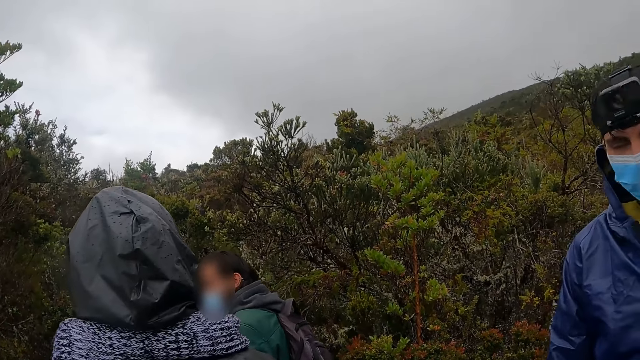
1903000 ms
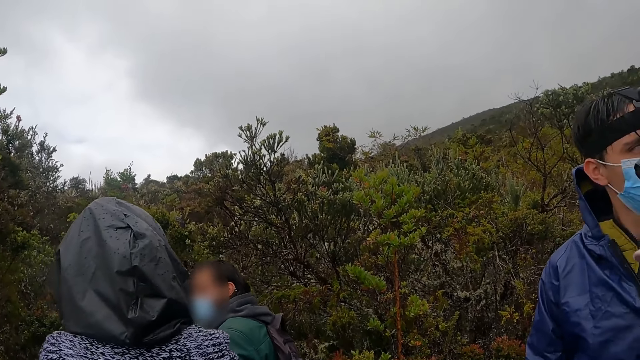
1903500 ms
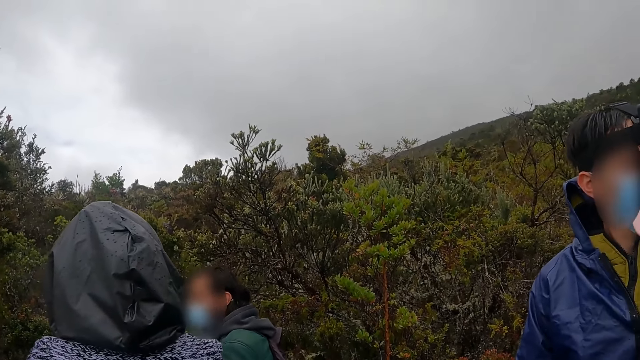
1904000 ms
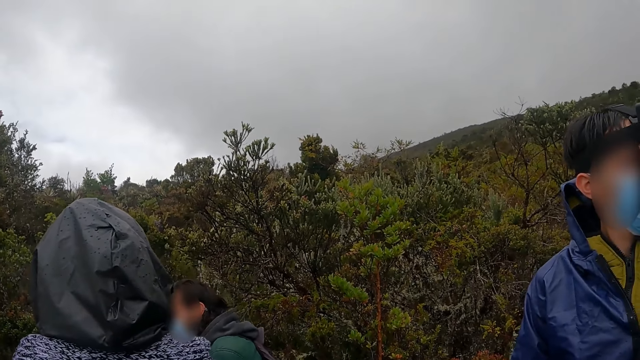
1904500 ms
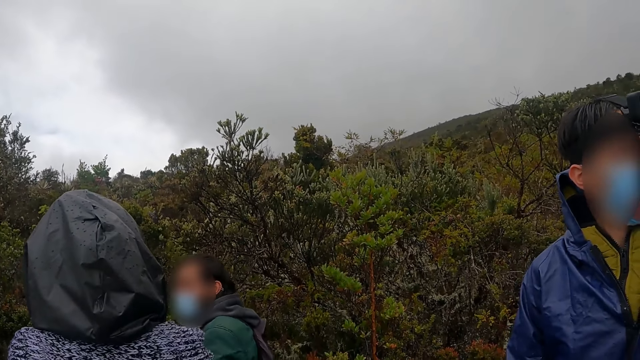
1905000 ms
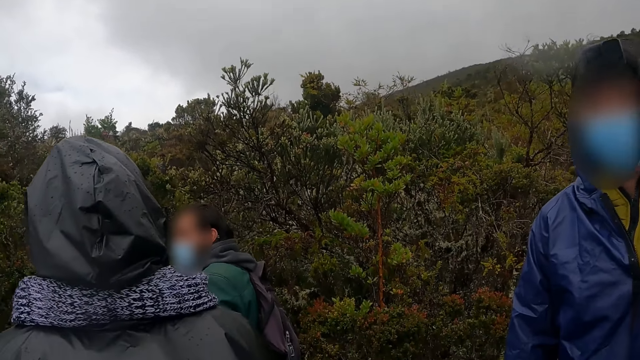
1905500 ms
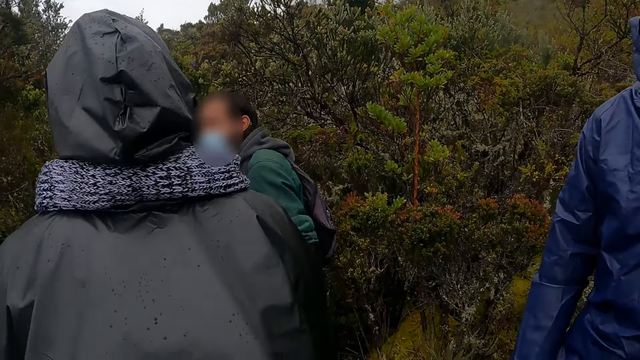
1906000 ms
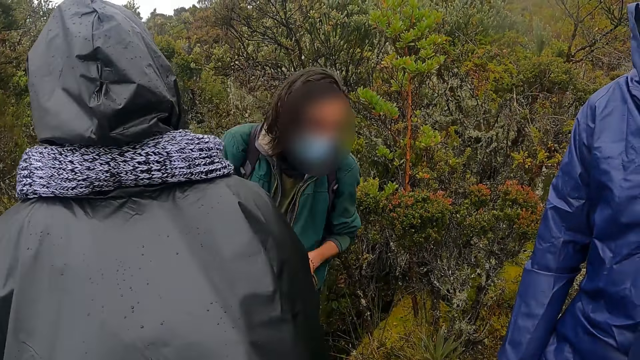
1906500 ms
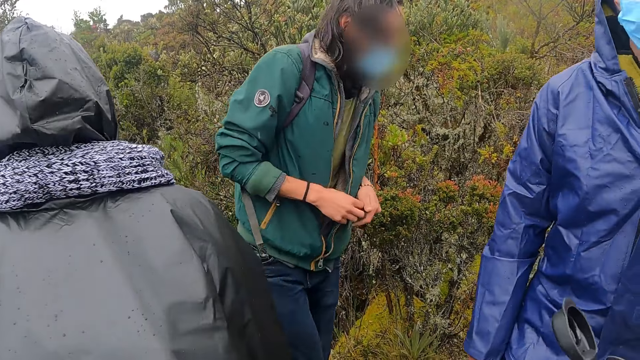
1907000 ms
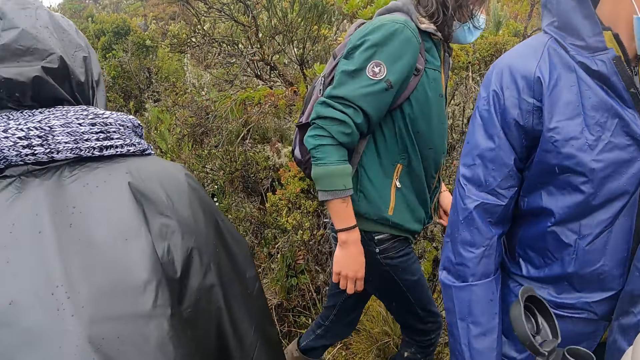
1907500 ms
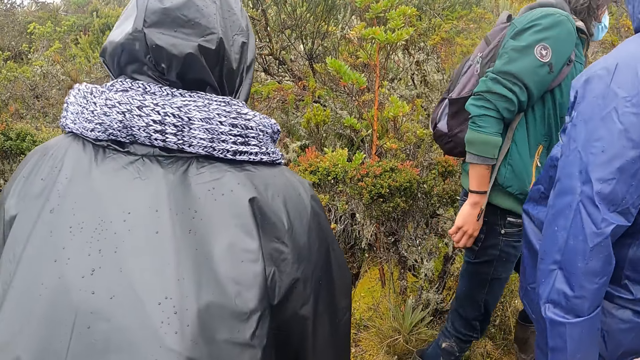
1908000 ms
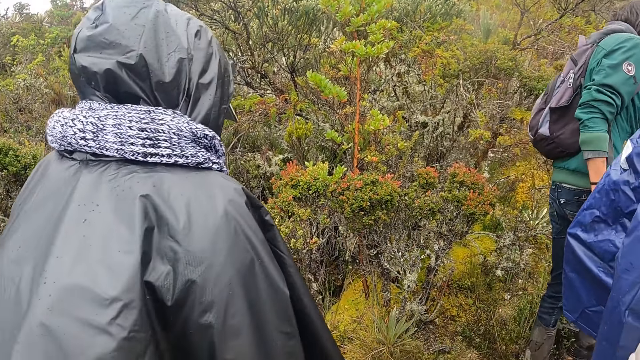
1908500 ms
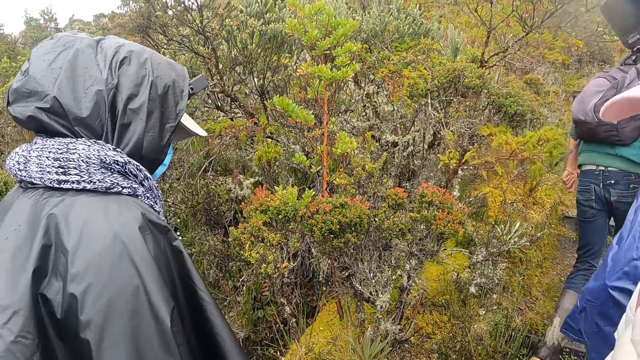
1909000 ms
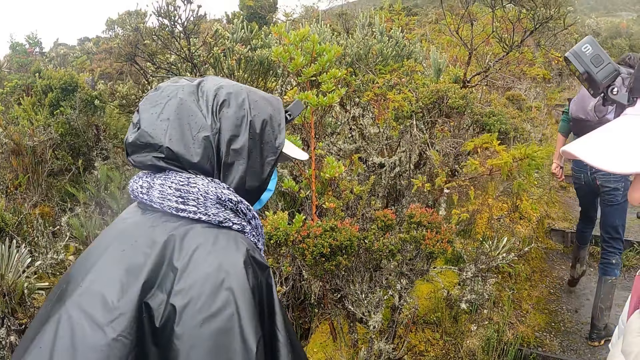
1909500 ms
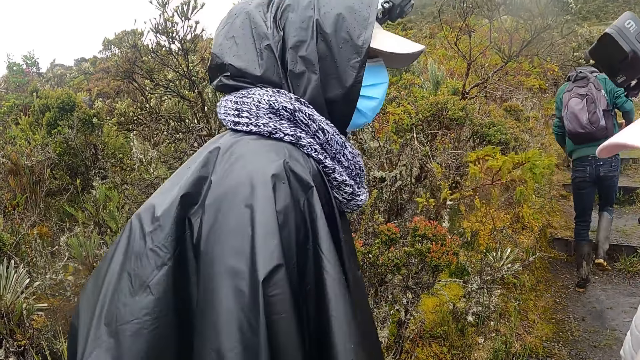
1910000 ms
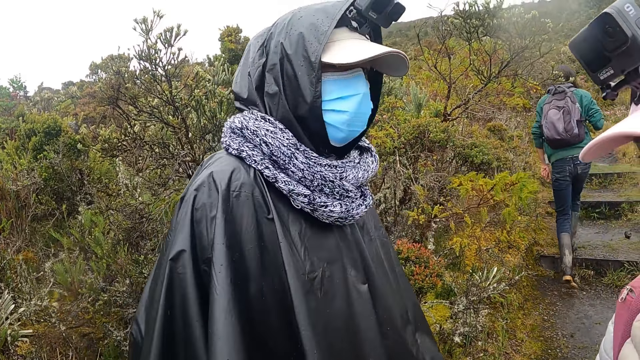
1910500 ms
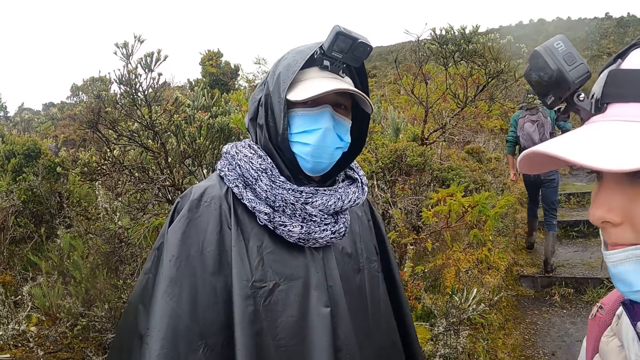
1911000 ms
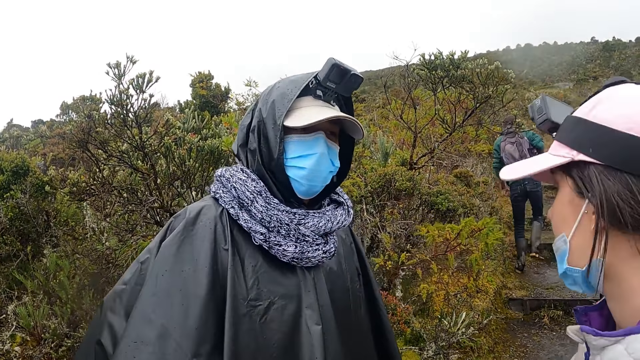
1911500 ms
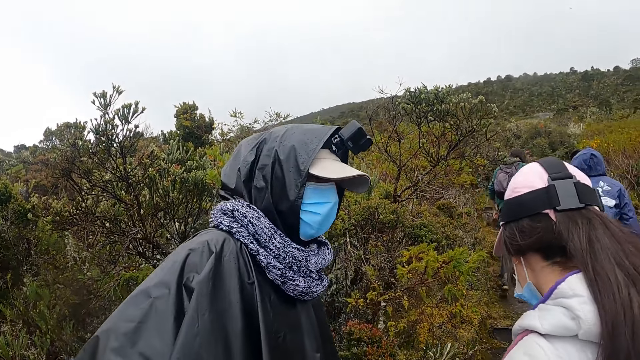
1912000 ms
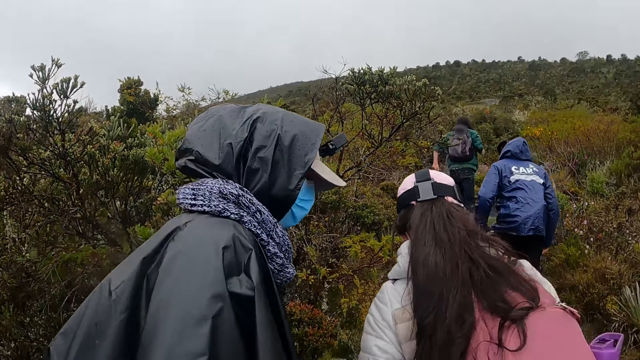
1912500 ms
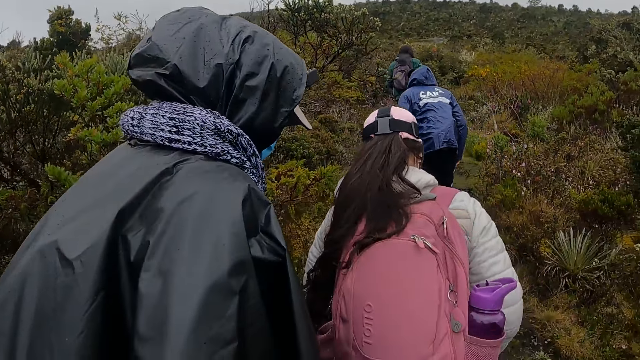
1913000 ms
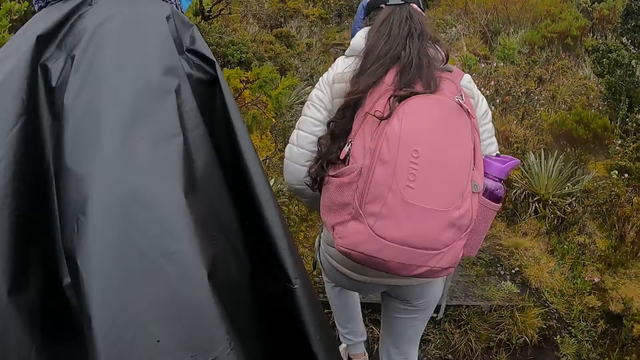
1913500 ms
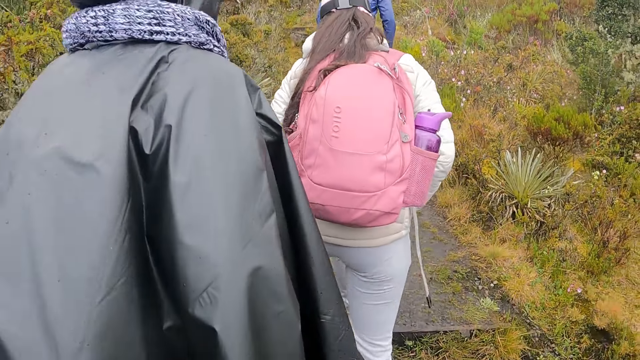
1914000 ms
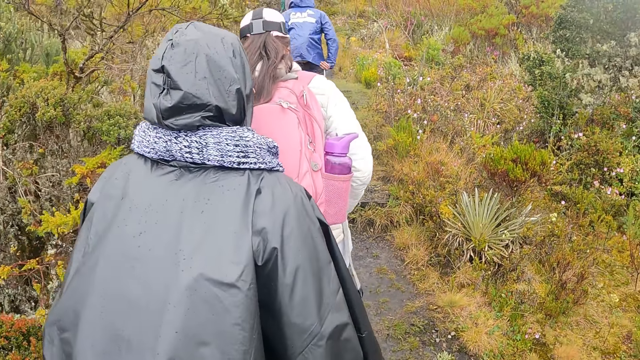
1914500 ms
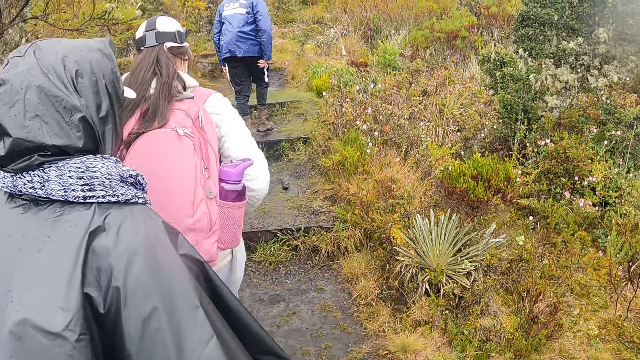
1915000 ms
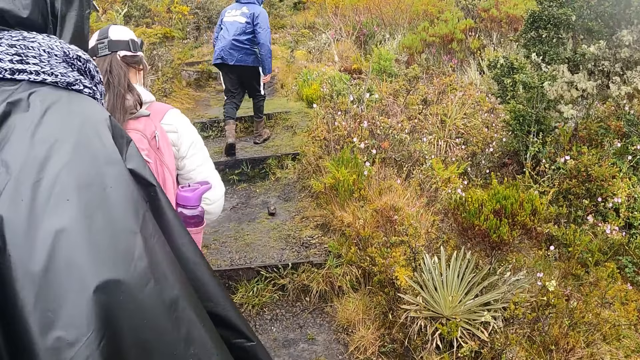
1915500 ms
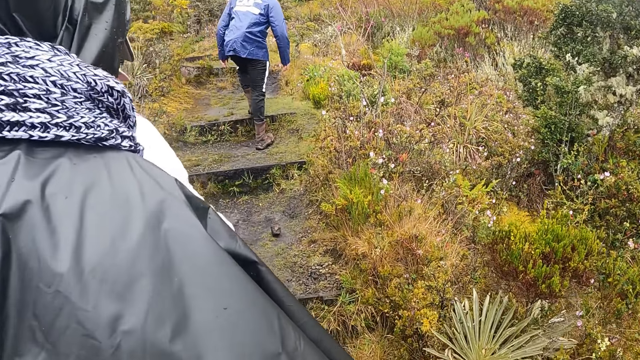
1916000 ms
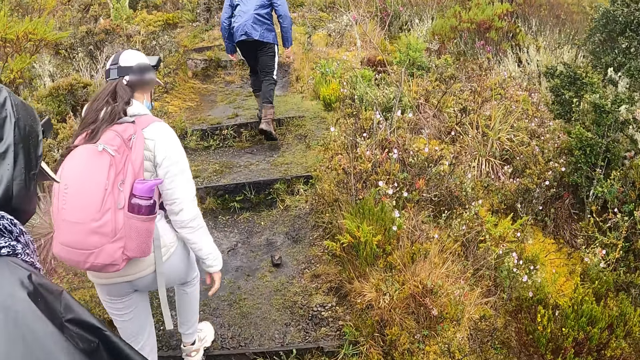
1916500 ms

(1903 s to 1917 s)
The camera wearer looks around. A person walks away. A man interacts with the camera wearer. Another person looks behind. The camera wearer walks up a hill with a group of people.

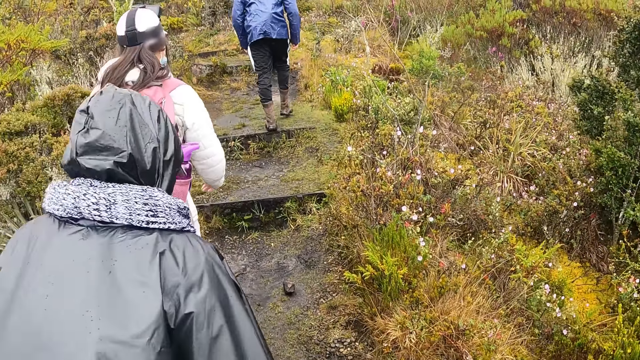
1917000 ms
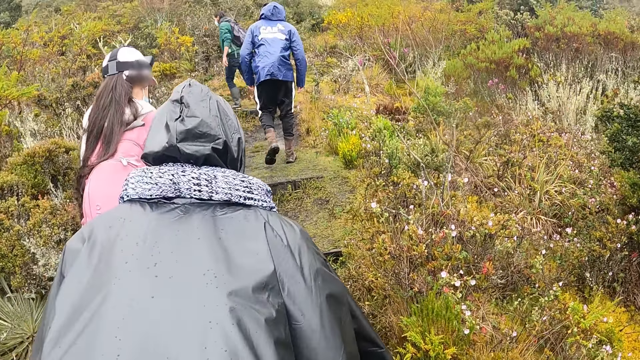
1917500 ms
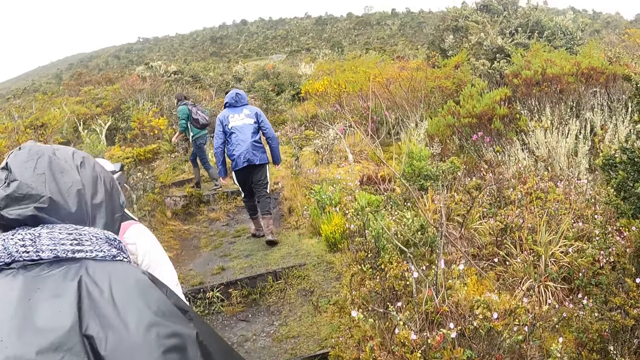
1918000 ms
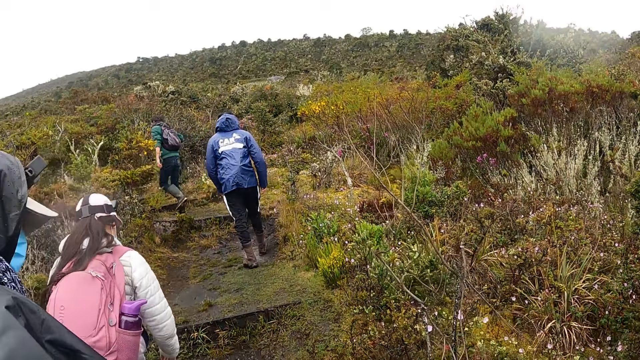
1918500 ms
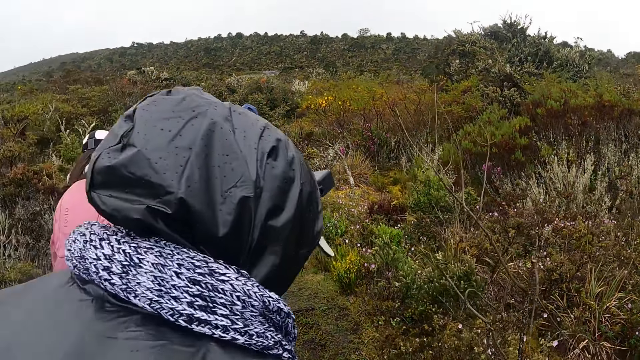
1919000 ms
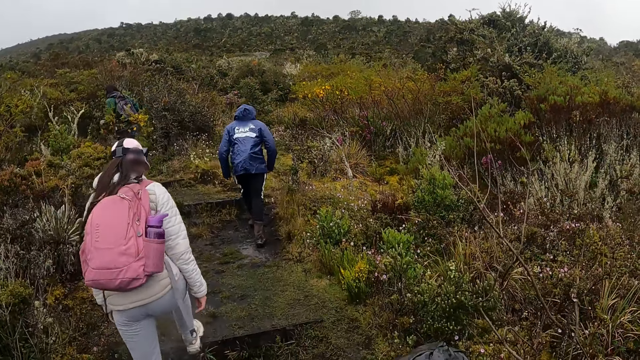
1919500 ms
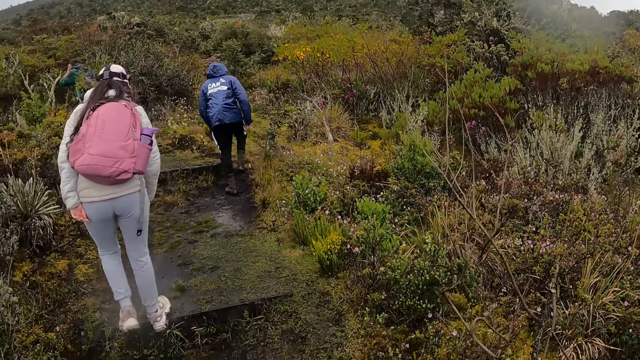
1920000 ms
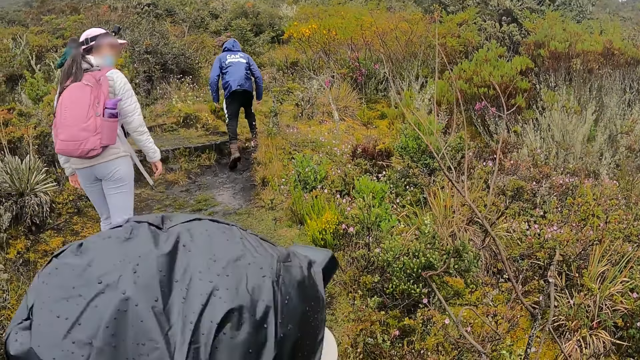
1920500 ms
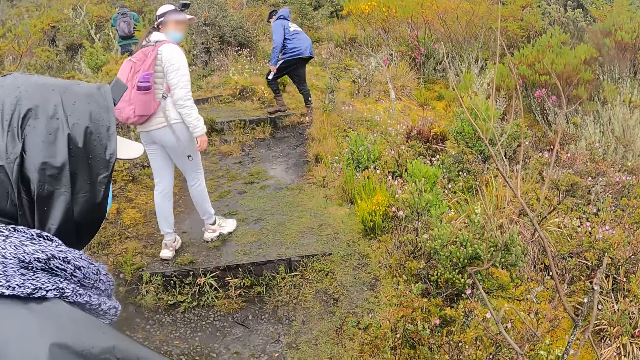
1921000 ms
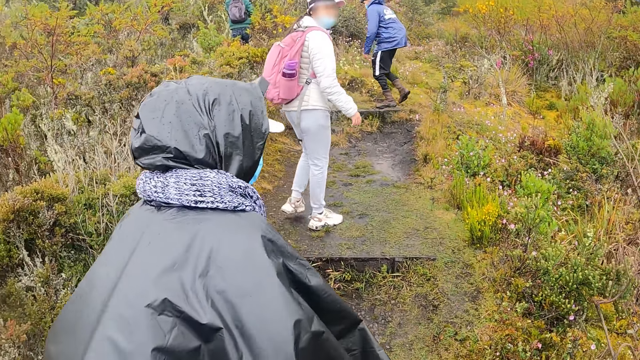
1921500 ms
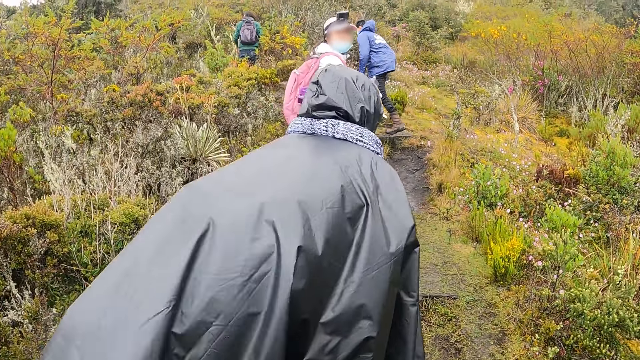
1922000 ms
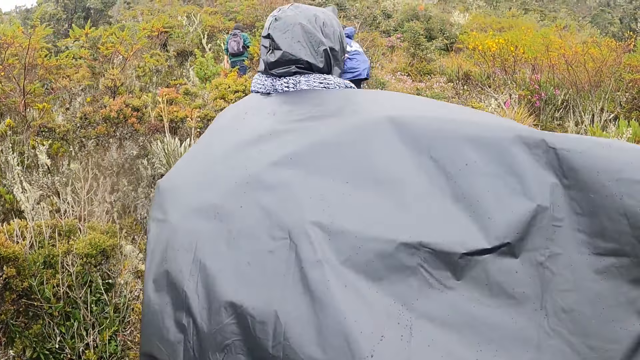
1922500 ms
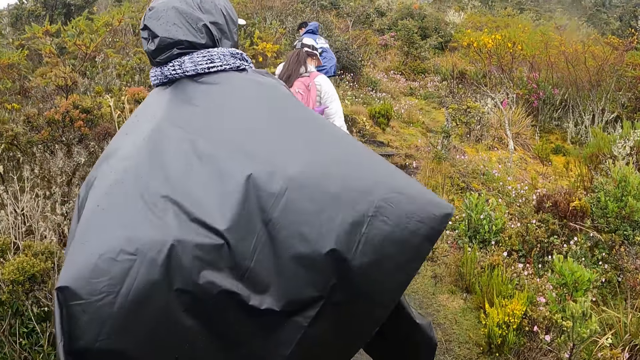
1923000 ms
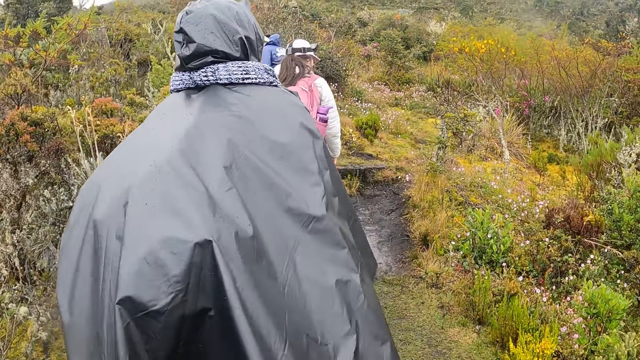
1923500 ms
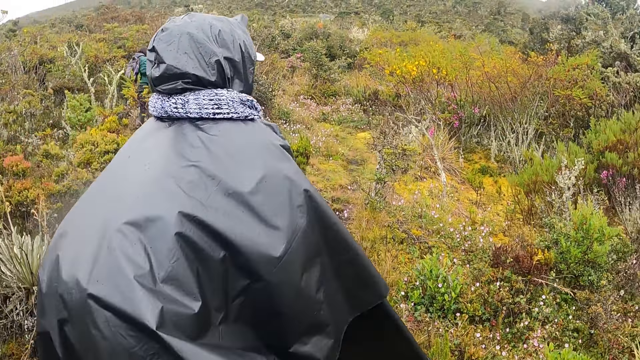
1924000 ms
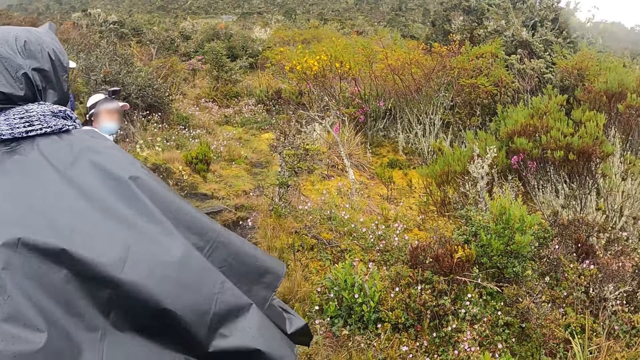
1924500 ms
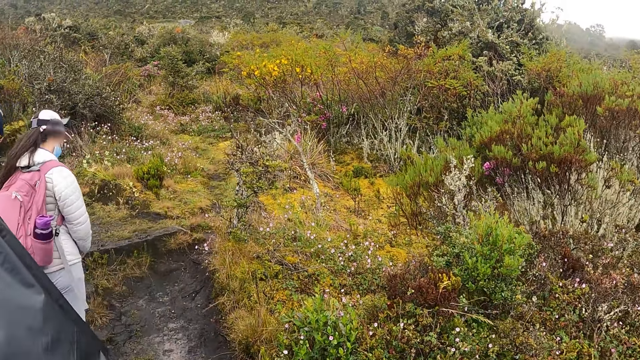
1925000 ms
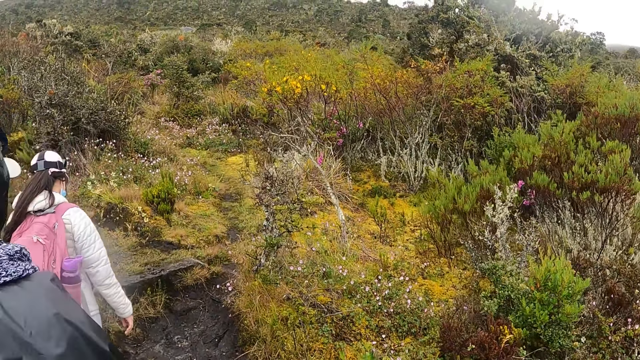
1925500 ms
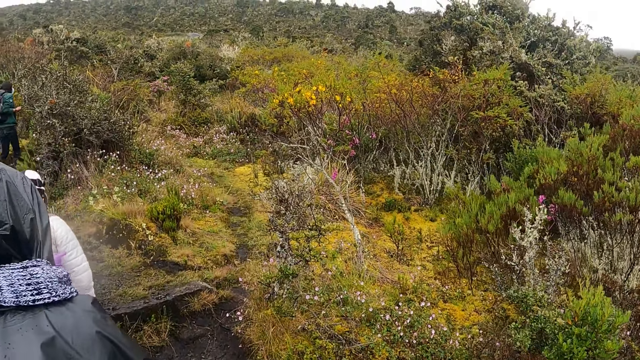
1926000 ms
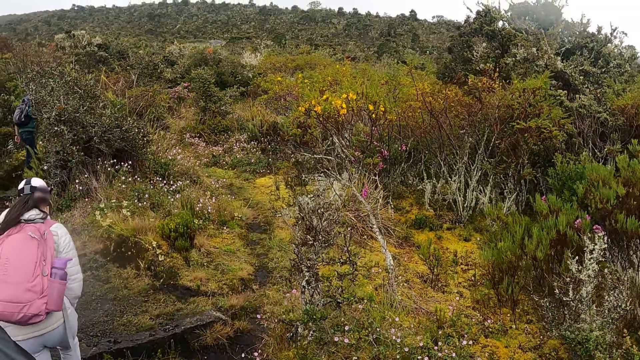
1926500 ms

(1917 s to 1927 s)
A person bends down. The camera wearer hikes on the mountain.
